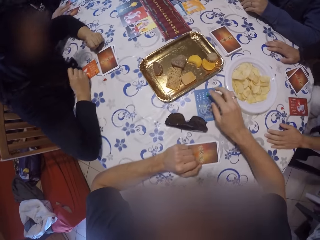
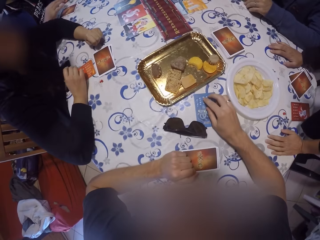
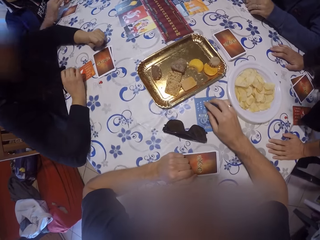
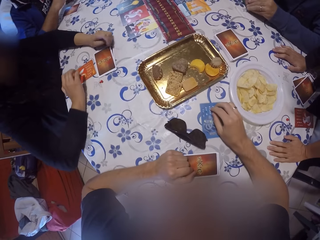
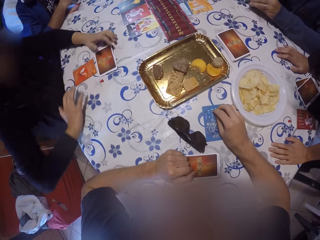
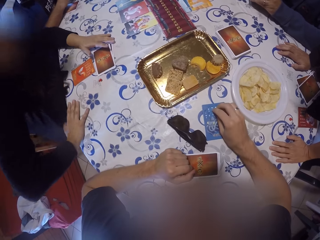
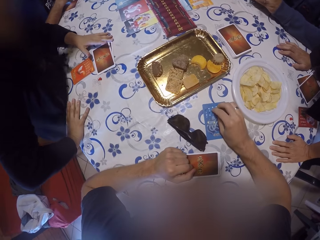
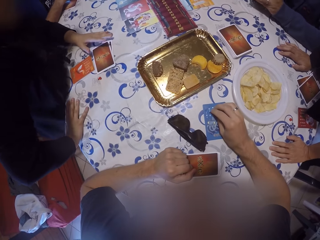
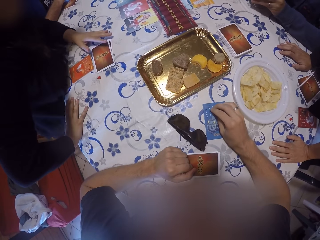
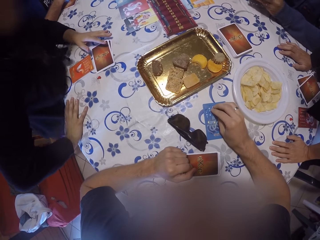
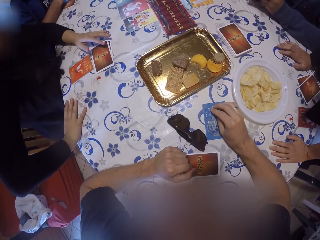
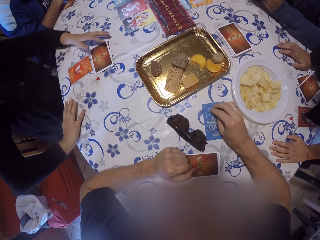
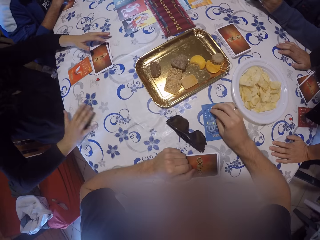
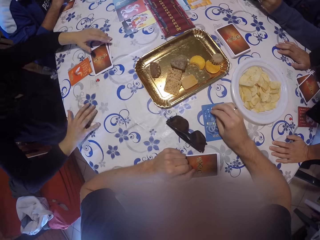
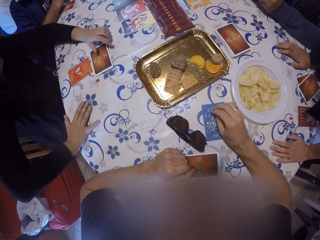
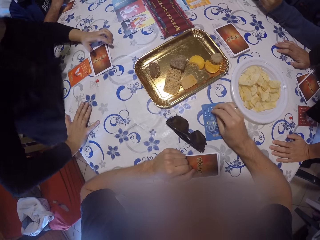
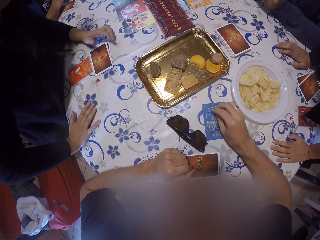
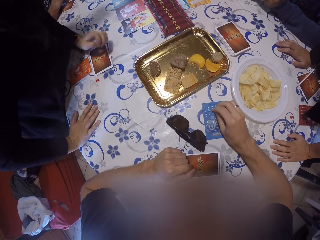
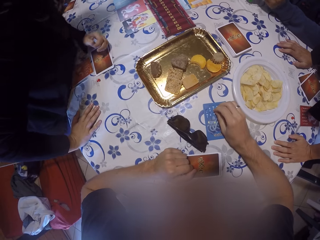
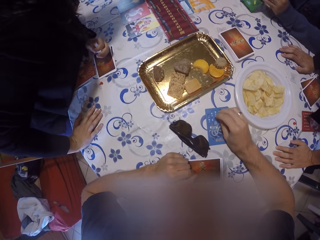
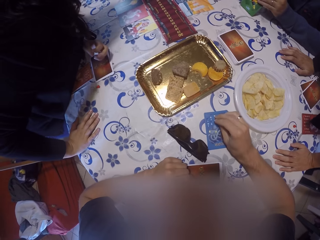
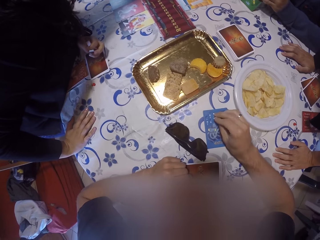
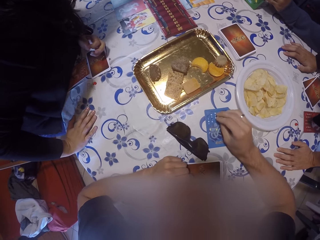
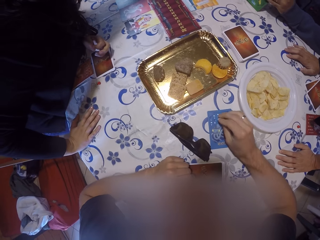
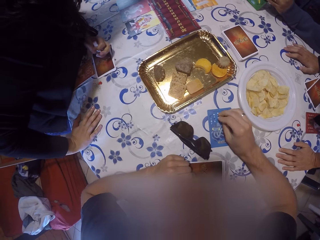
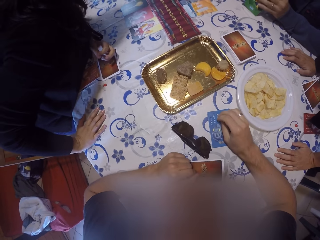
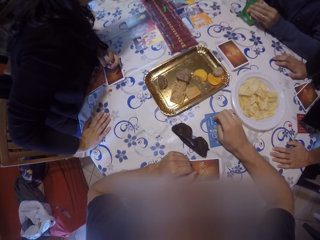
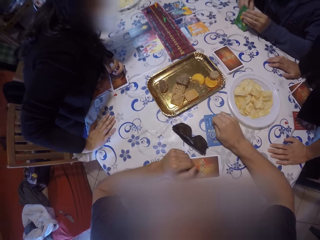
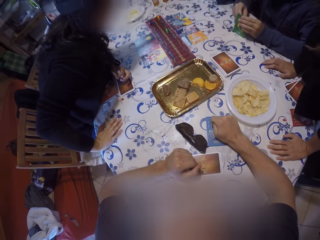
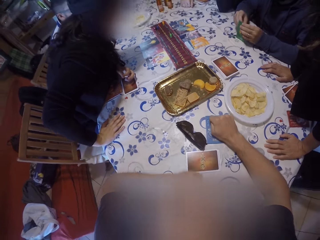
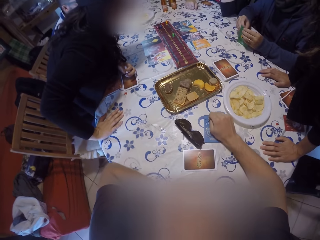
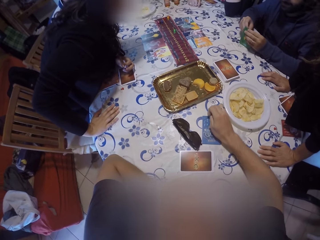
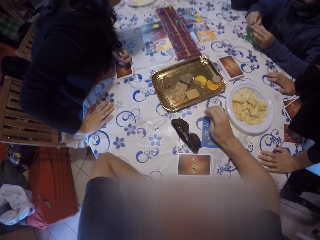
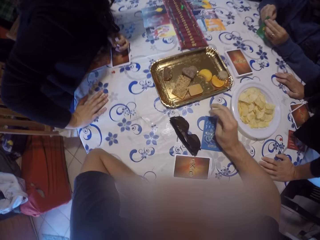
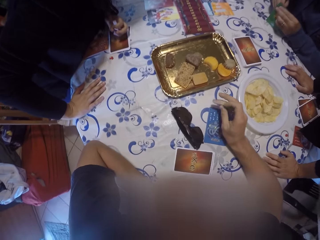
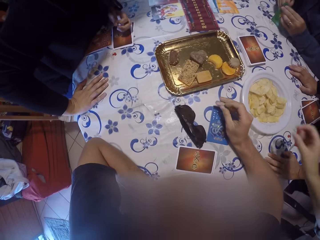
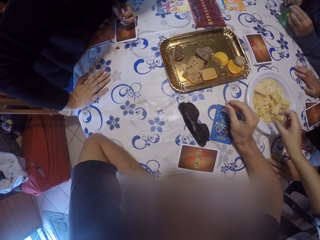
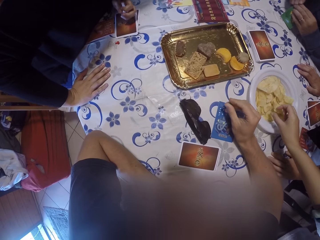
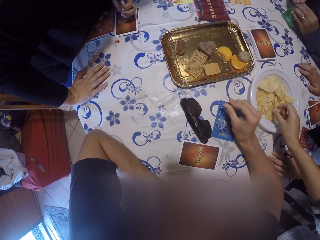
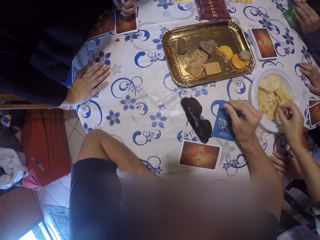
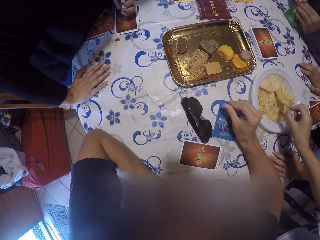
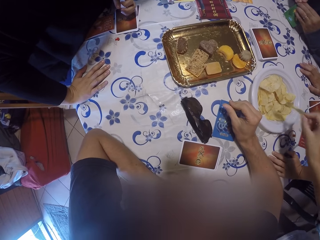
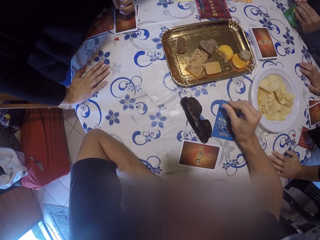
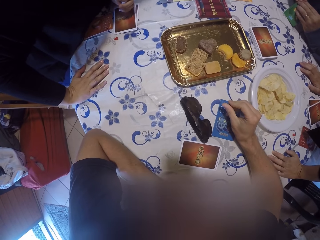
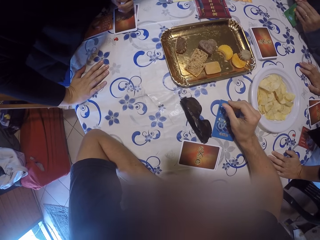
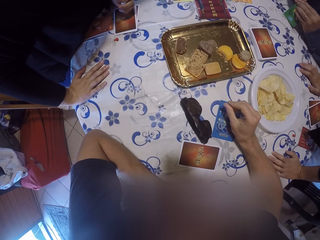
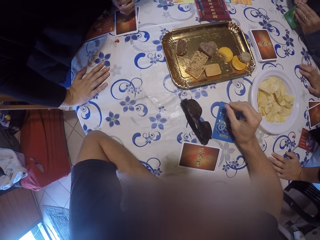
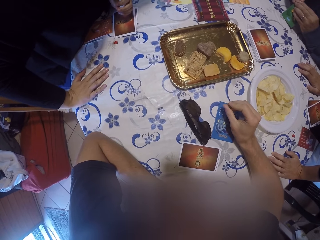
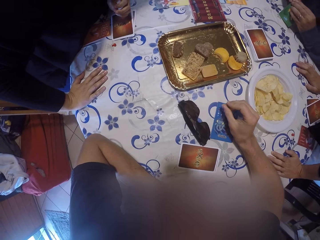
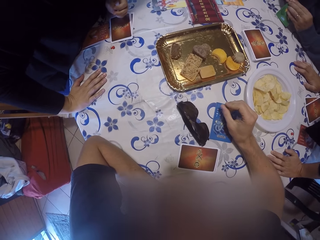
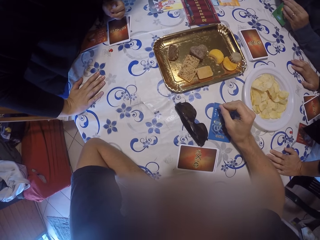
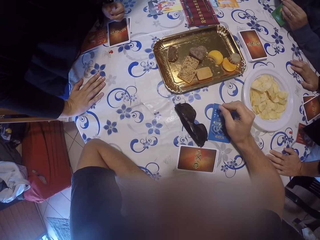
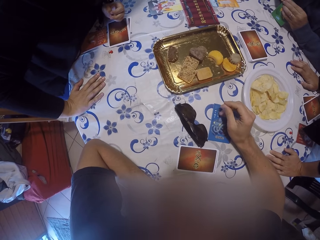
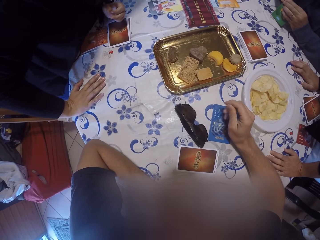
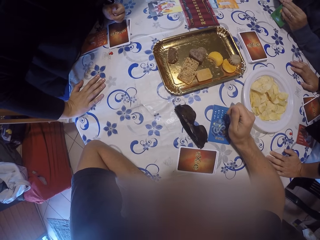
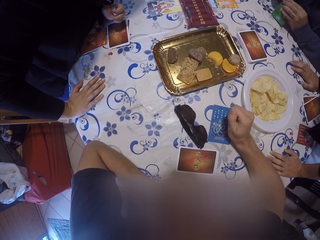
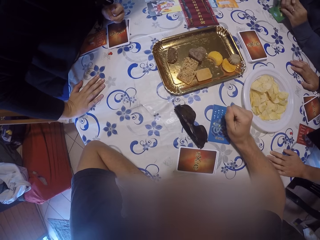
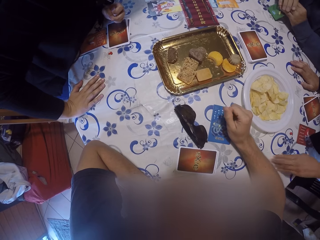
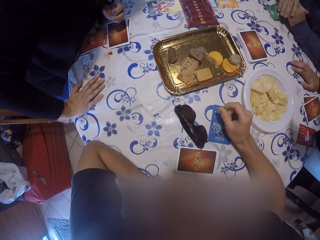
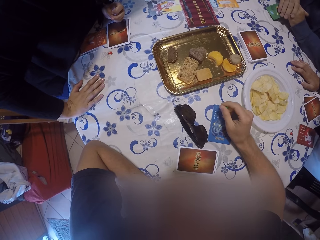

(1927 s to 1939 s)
The camera wearer pulls a card. A woman adjusts on the seat. Another woman picks a chip from the plate on the table with her right hand.

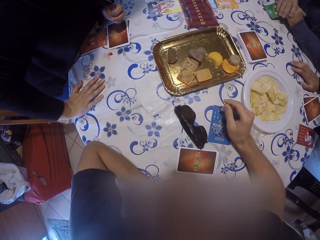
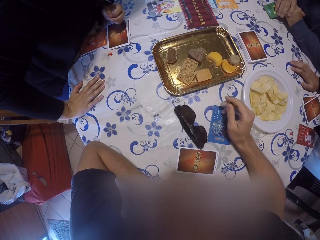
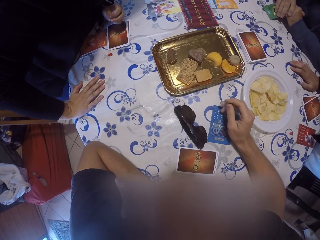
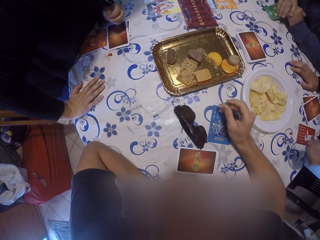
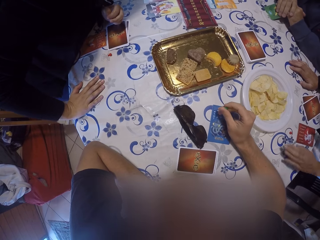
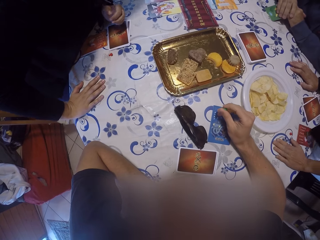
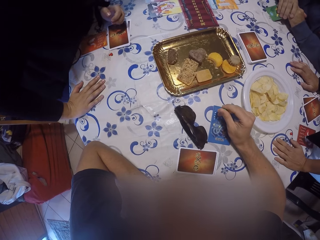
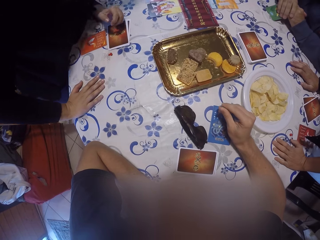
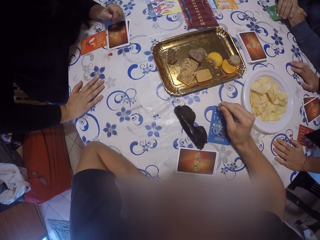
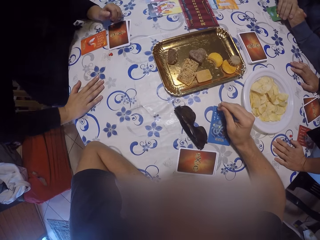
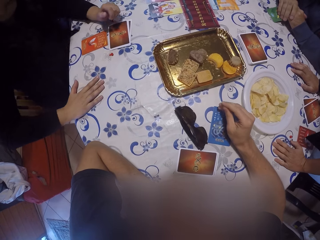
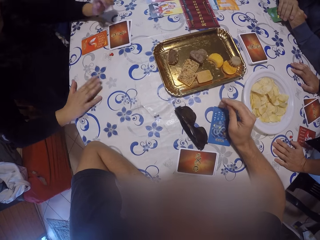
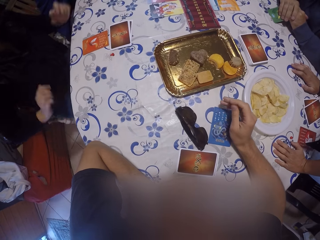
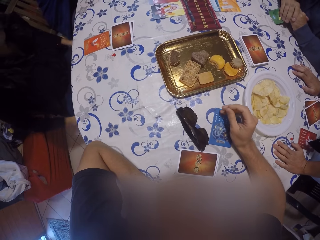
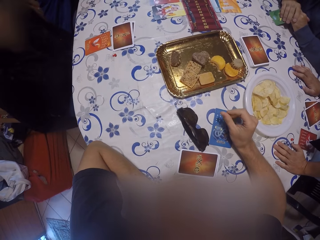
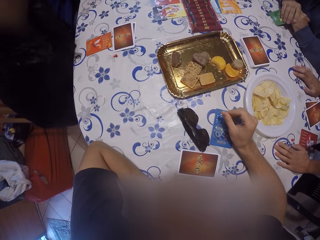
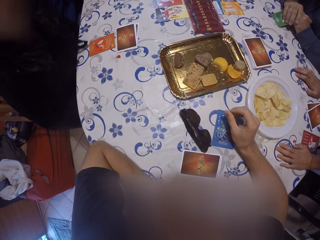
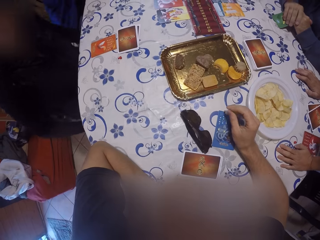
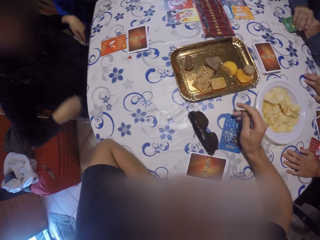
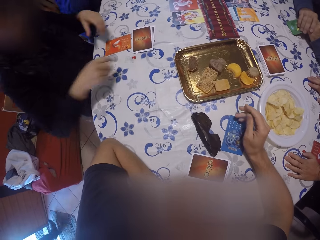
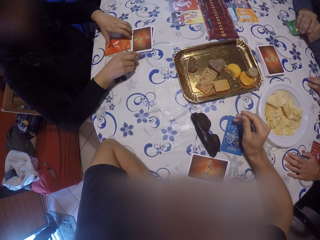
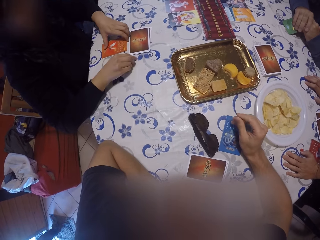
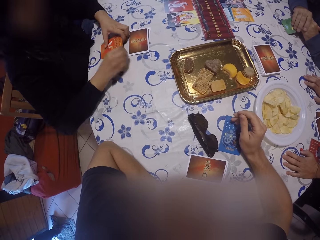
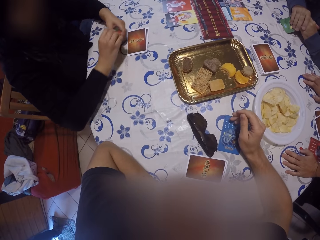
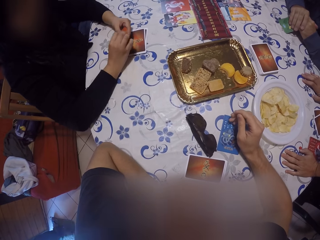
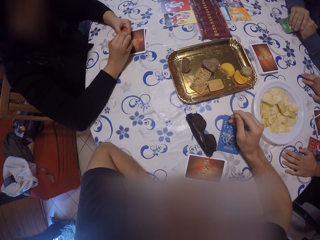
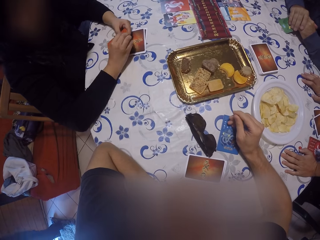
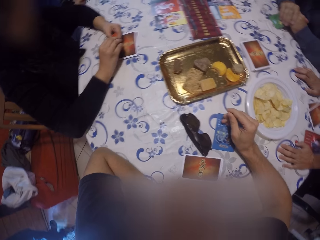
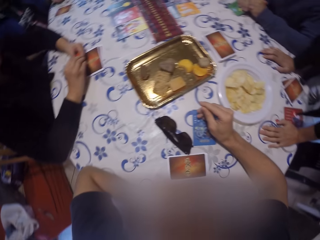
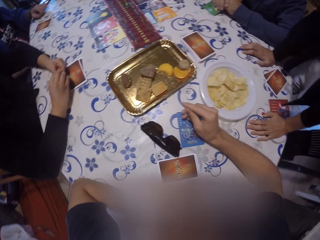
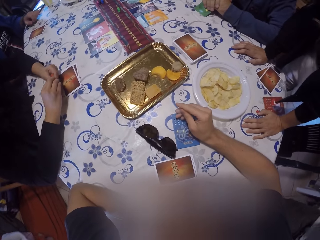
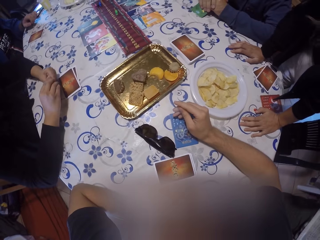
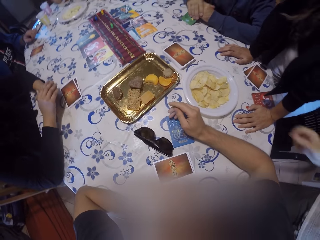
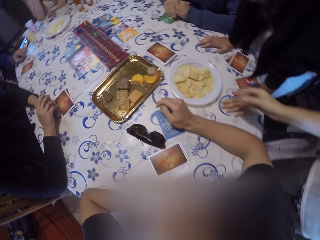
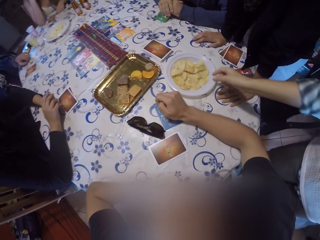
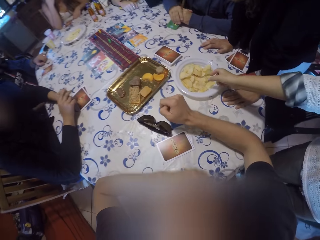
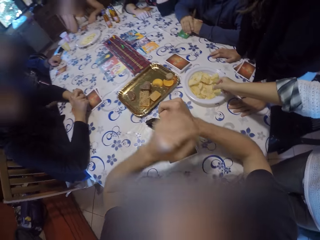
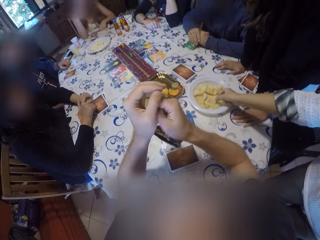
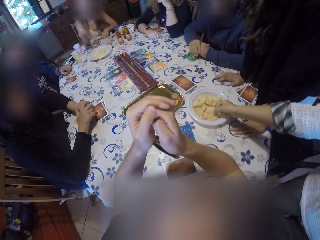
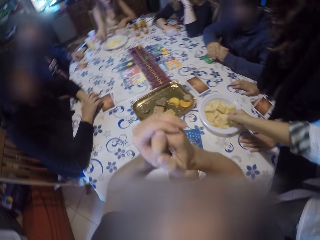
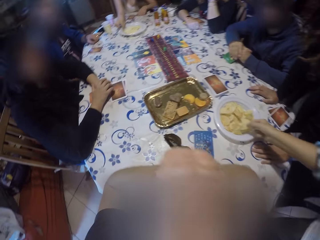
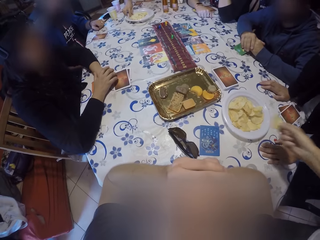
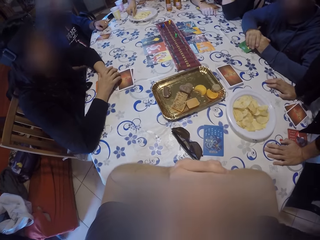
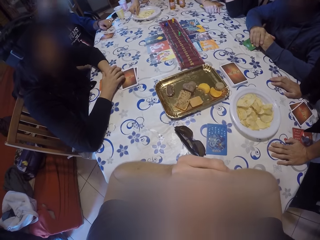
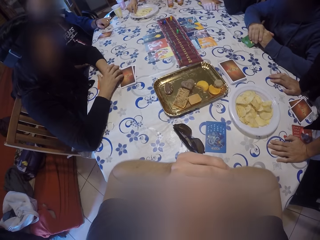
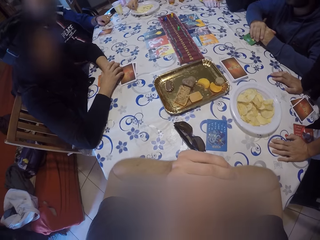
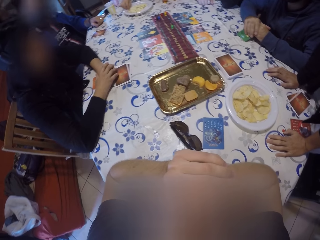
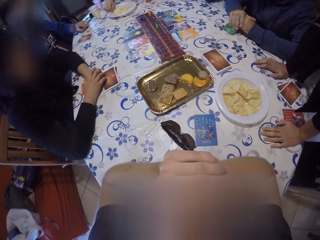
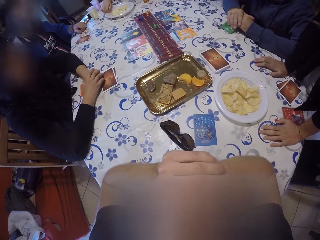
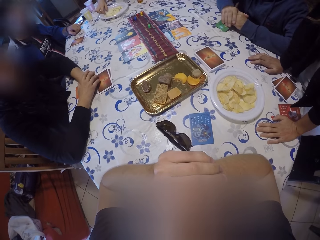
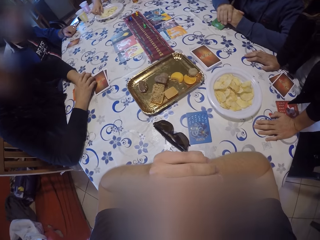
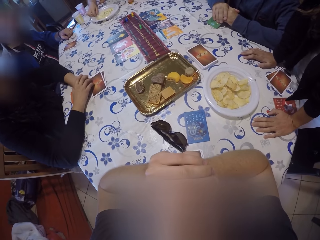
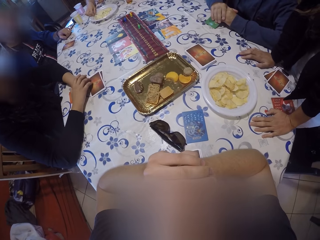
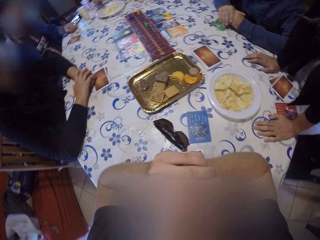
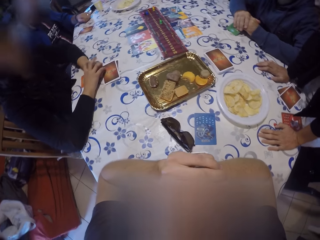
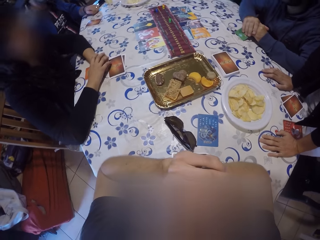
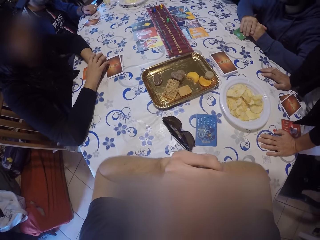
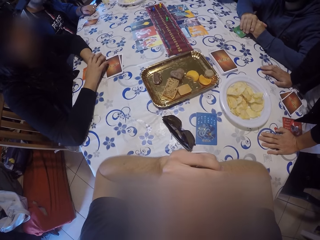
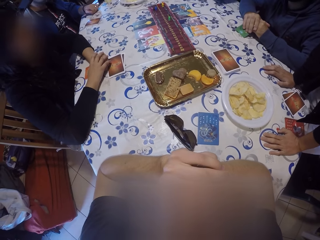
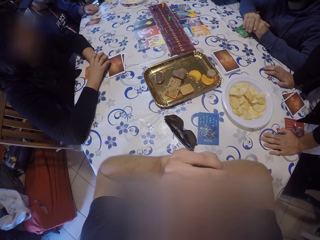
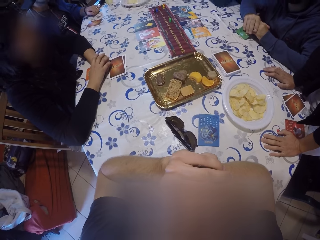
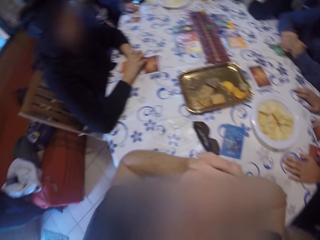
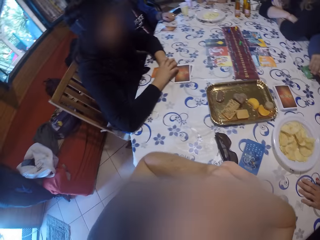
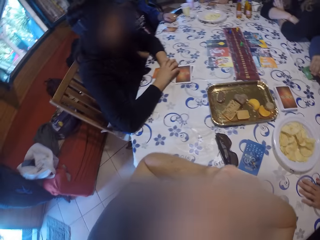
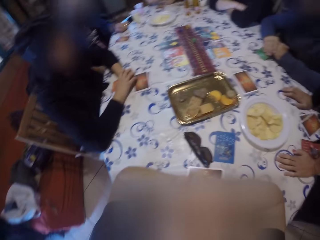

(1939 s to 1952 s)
The woman drops her hands from the table. She picks a card. The other woman picks chips from the tray on the table with her right hand.
